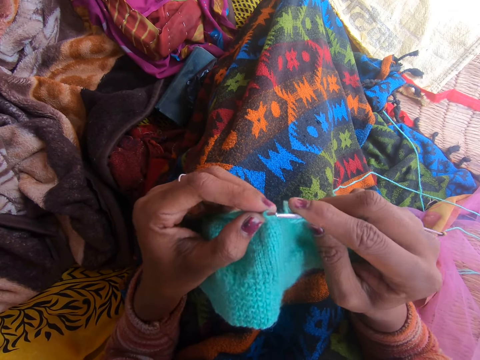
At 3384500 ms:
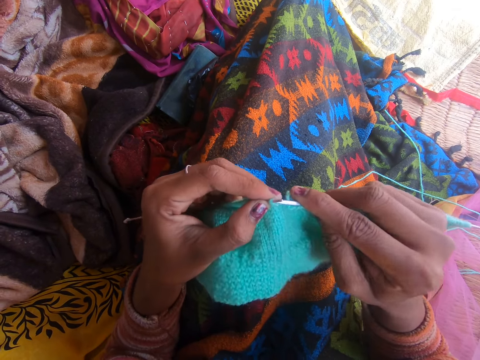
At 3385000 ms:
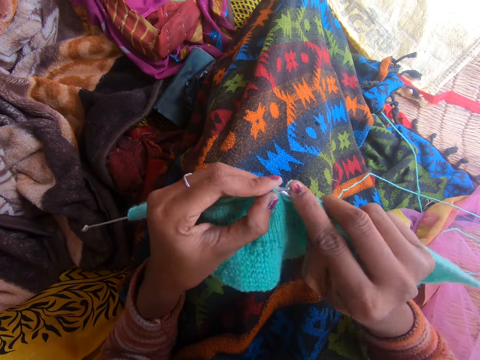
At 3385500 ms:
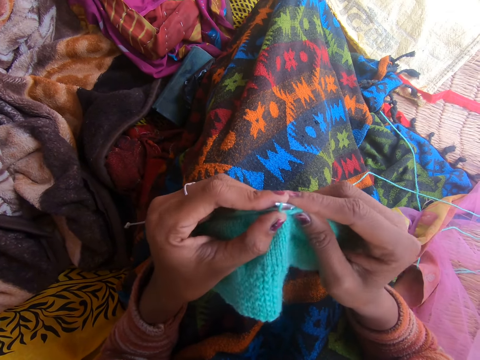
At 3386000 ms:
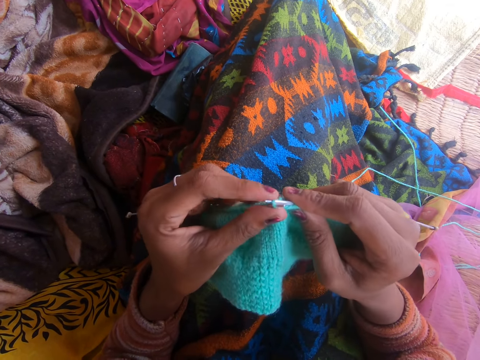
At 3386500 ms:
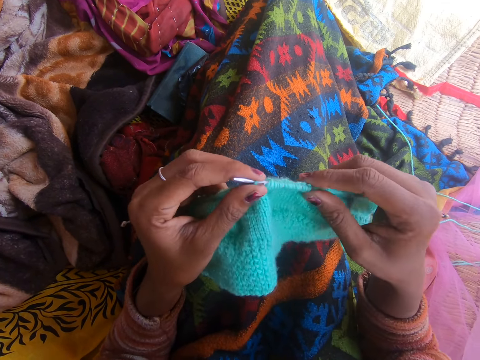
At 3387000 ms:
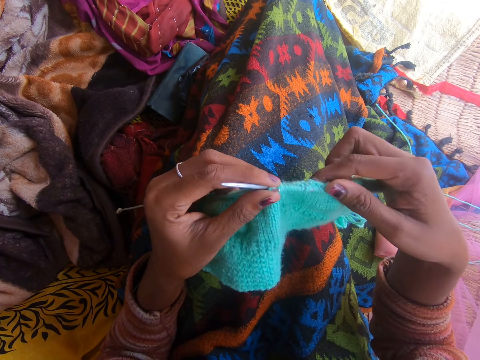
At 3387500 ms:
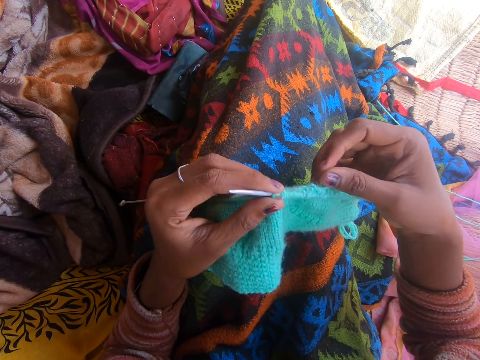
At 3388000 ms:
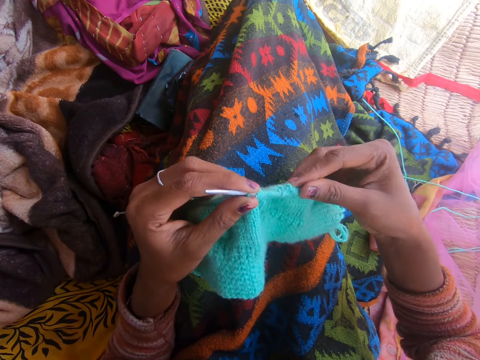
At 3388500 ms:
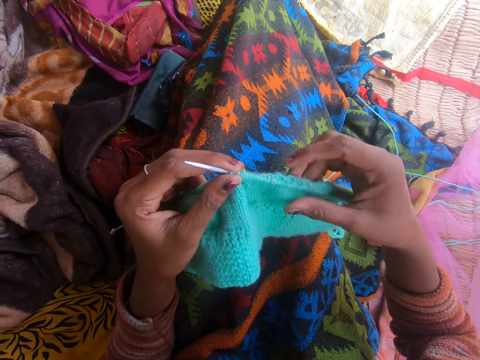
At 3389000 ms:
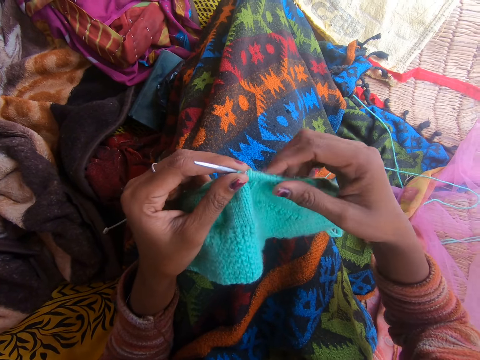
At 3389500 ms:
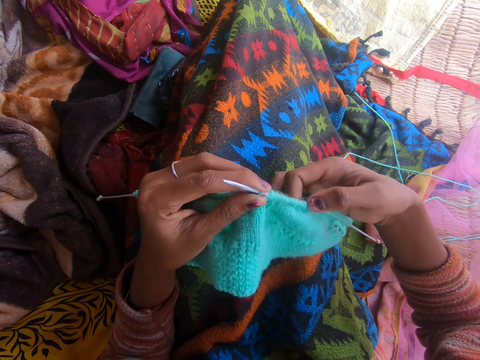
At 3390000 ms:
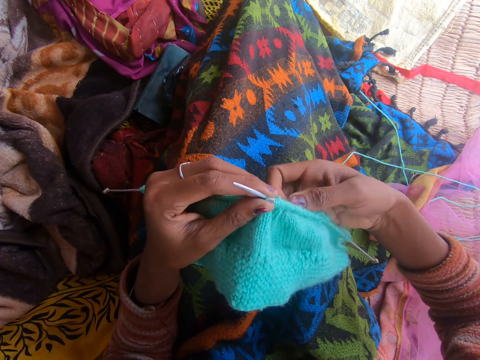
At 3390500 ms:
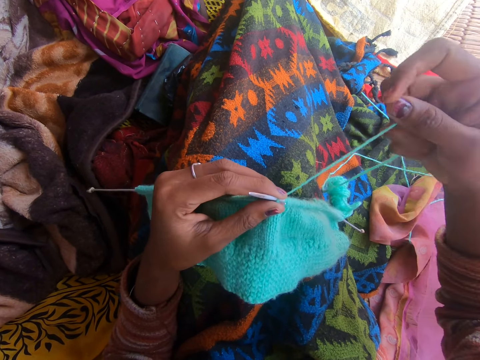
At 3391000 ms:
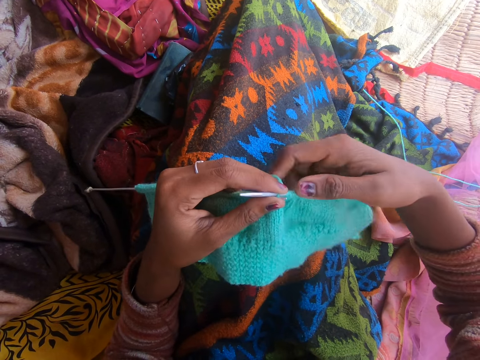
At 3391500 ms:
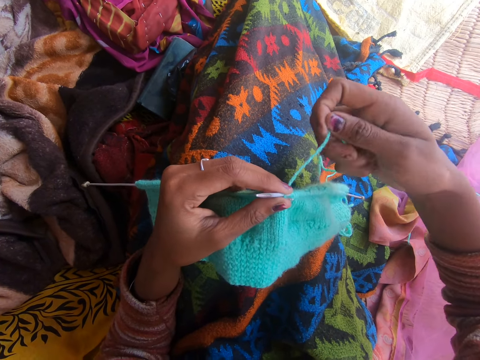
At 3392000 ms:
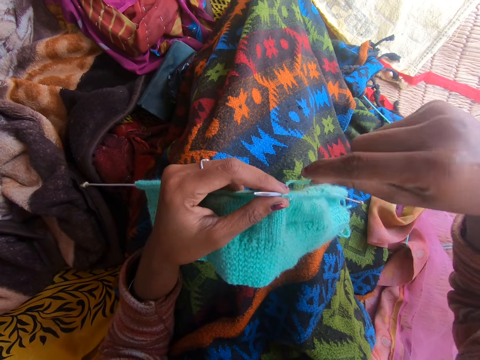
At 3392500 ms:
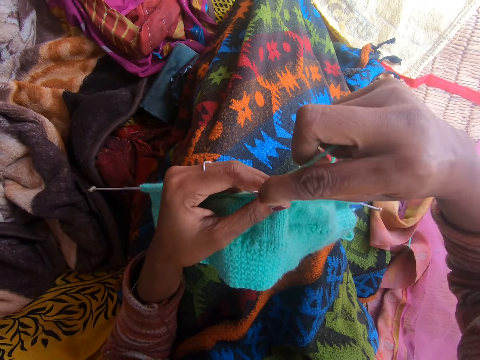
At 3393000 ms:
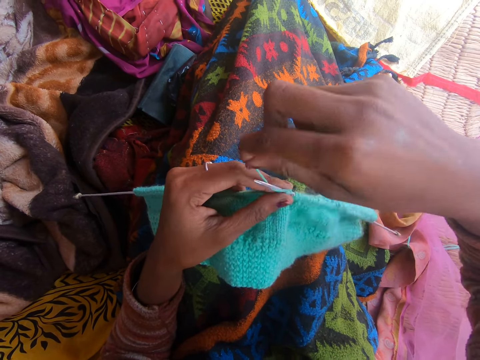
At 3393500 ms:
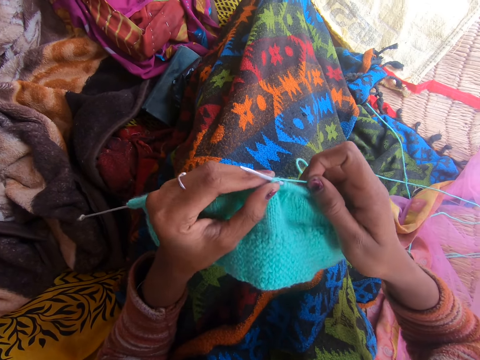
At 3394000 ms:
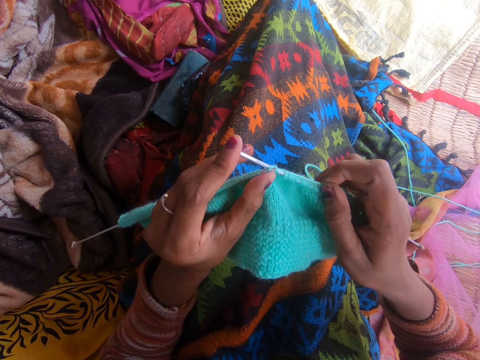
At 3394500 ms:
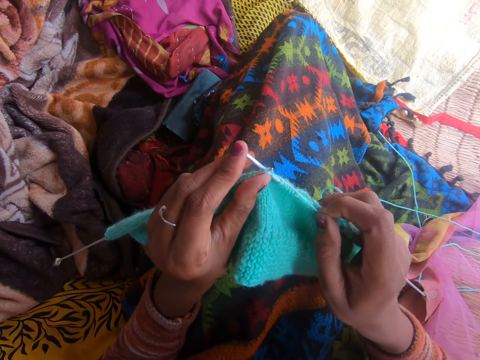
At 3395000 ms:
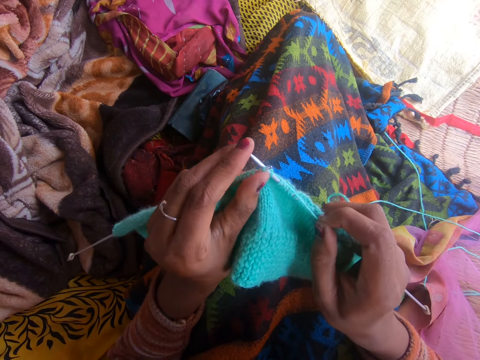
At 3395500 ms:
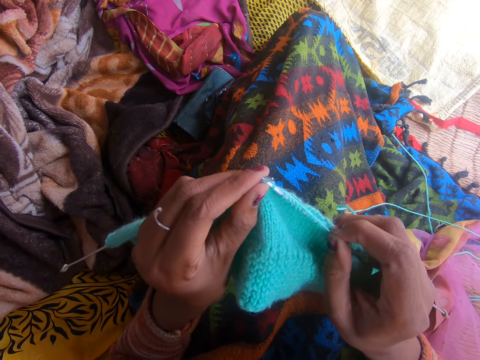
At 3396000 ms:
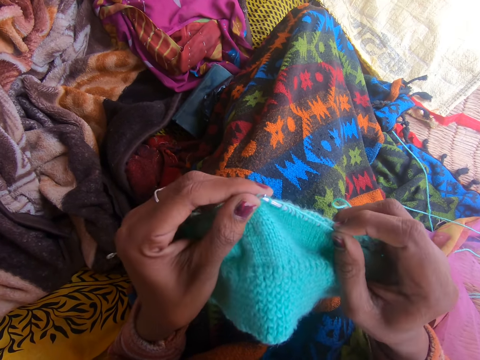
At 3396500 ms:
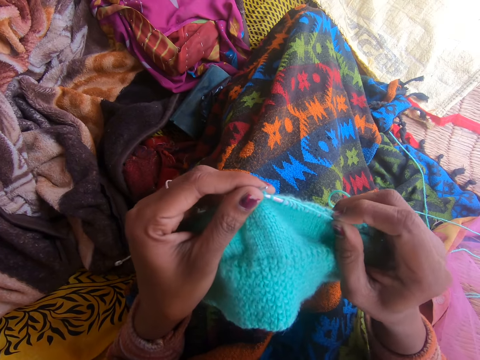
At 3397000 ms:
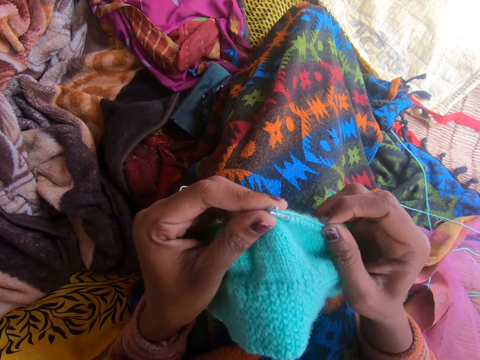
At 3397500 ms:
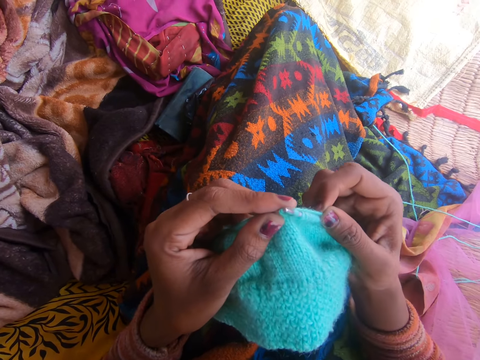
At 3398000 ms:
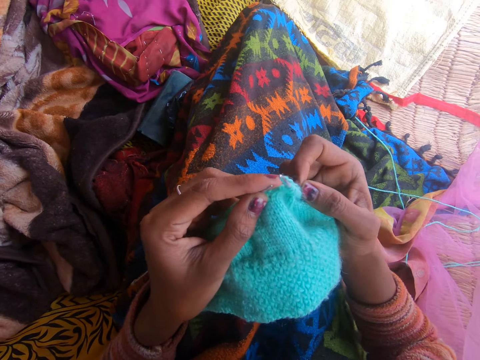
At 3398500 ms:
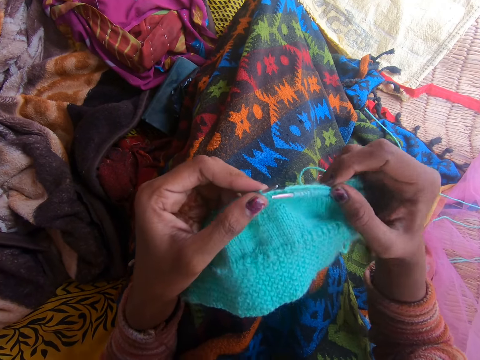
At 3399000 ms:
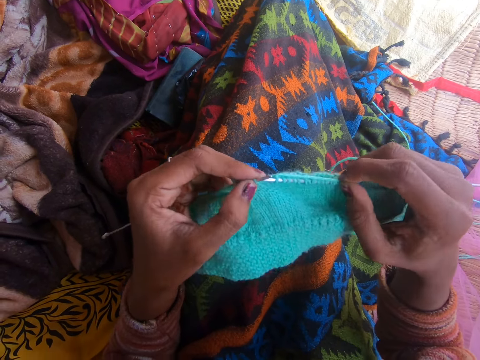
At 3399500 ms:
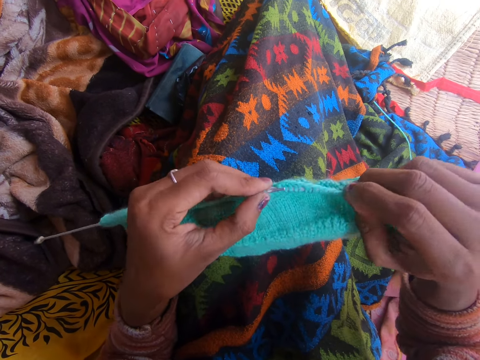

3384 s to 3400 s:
The camera wearer adjusts the fabric on the right knitting pin. They knit the fabric with the knitting needle. A person talks to the camera wearer. The camera wearer talks to the person.

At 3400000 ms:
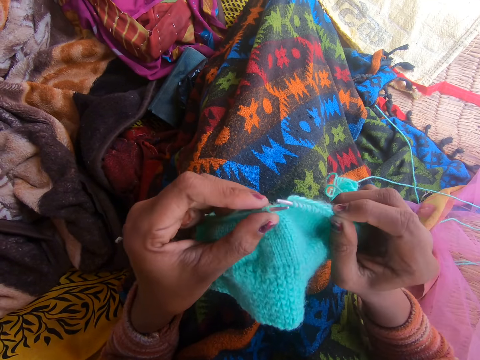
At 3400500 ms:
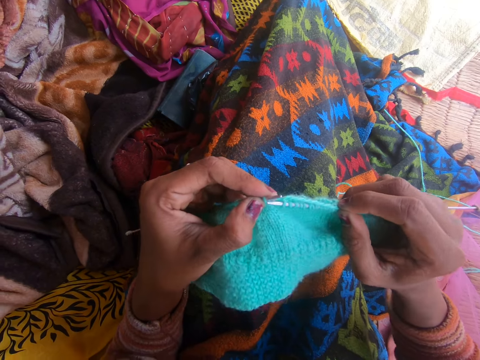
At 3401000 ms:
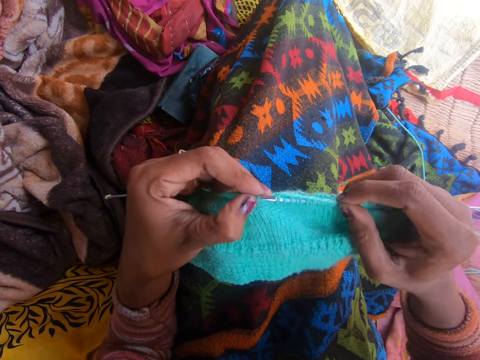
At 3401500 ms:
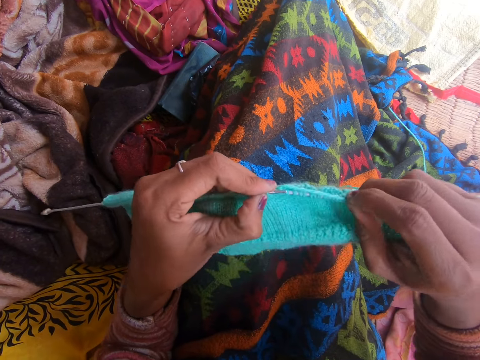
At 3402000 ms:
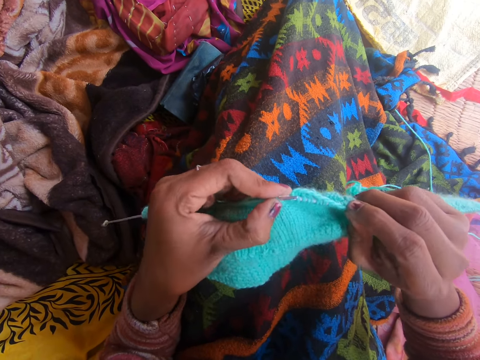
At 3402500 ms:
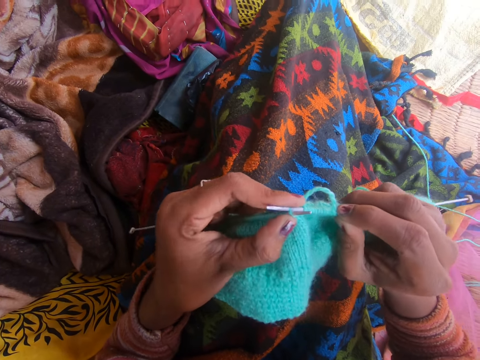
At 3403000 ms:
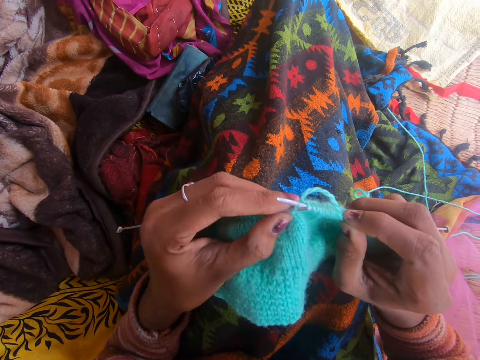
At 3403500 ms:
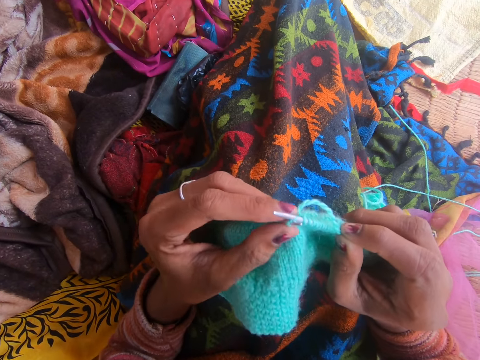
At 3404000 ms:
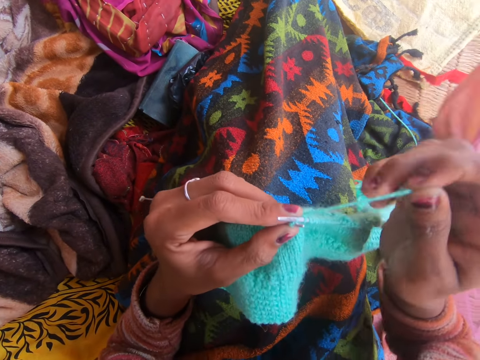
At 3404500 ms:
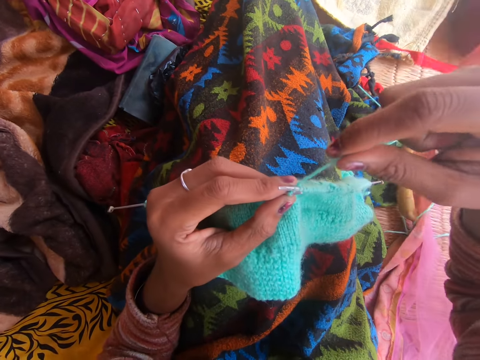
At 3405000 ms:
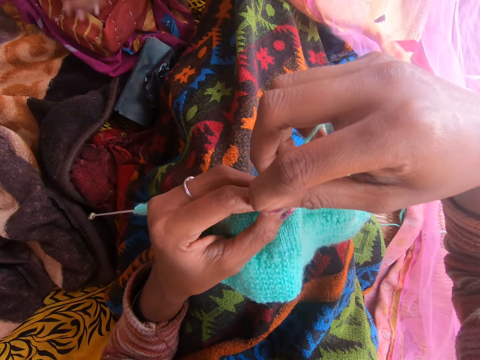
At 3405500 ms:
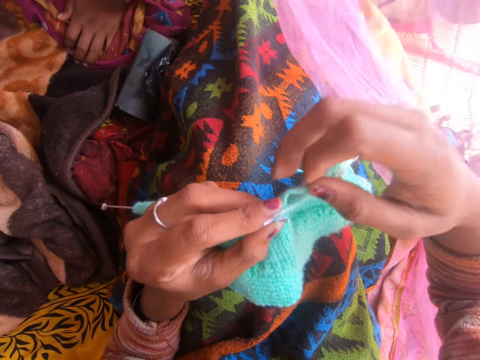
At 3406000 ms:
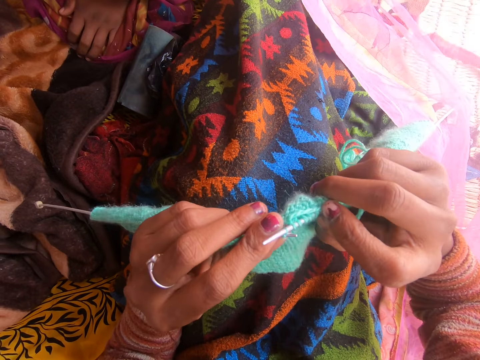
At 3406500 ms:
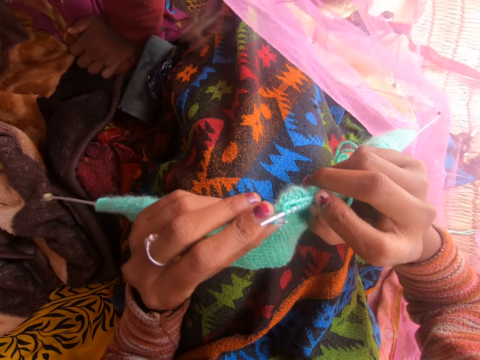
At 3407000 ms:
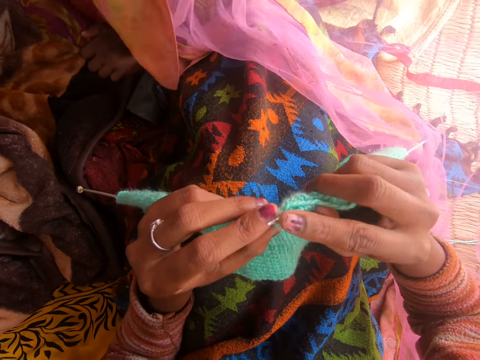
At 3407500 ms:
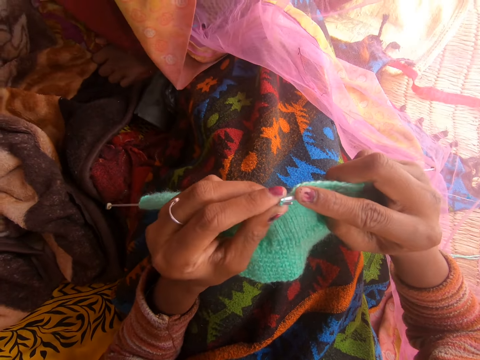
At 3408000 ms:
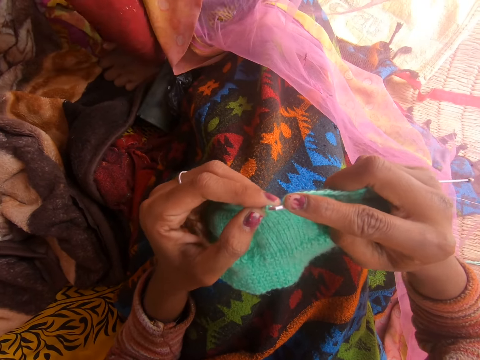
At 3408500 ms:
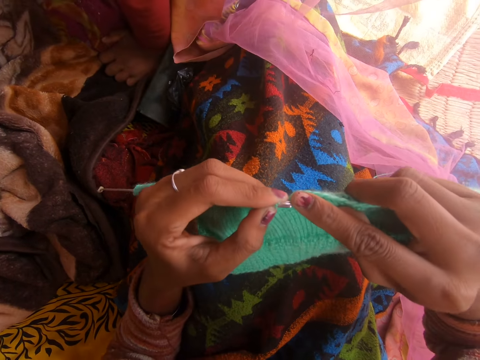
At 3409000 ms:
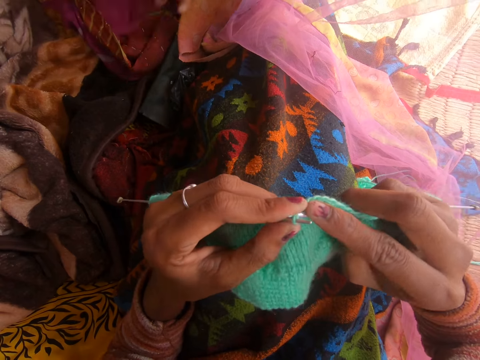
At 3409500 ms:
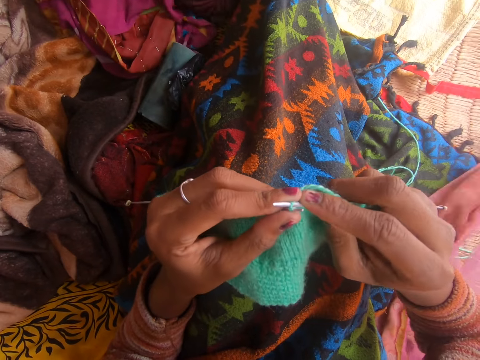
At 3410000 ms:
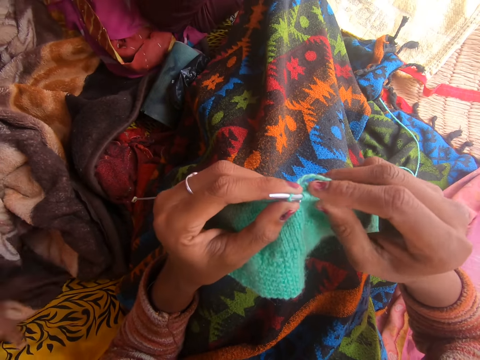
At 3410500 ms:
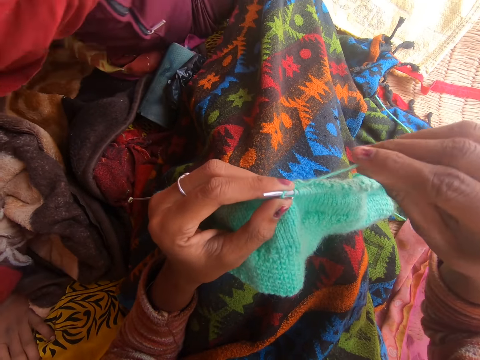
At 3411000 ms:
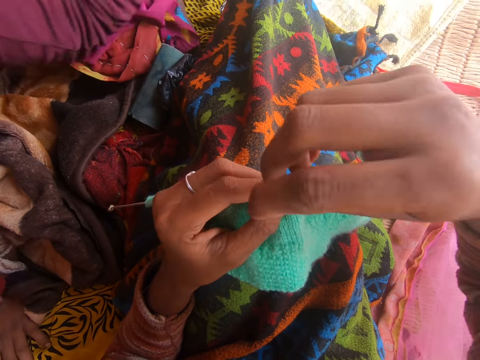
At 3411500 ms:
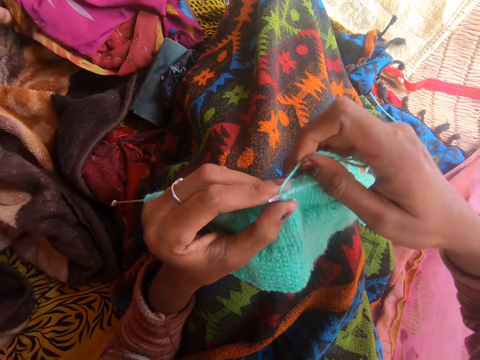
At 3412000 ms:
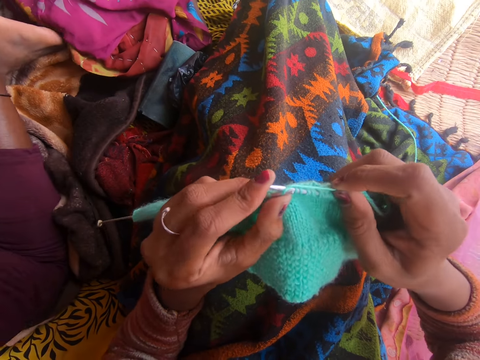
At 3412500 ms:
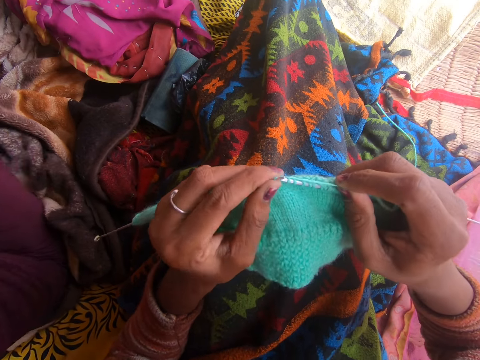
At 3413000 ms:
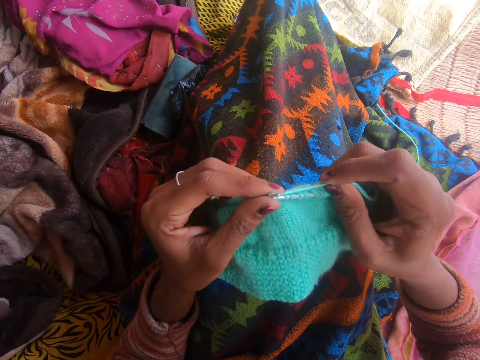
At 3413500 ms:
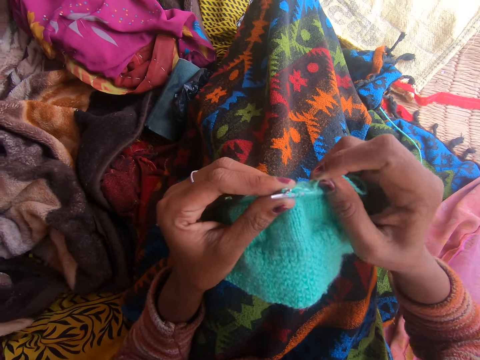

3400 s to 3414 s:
A person talks to the camera wearer. The person walks into the room.
